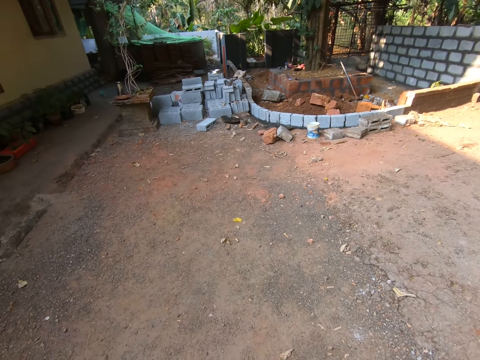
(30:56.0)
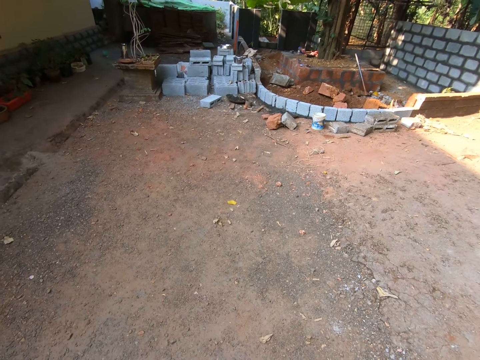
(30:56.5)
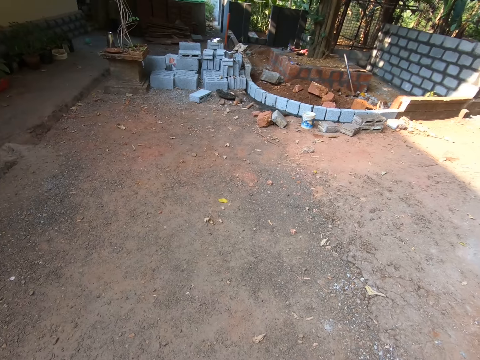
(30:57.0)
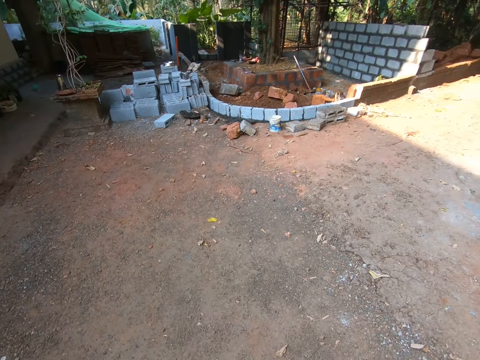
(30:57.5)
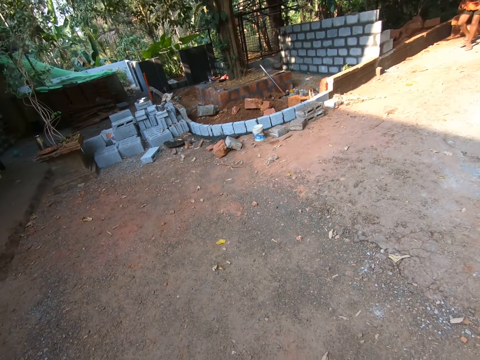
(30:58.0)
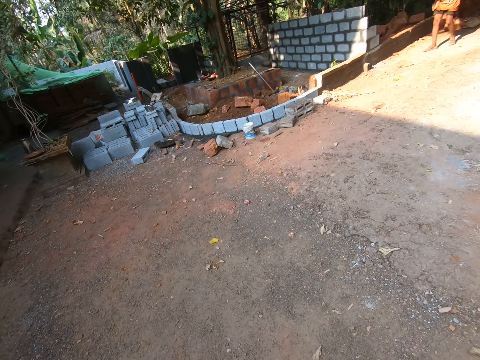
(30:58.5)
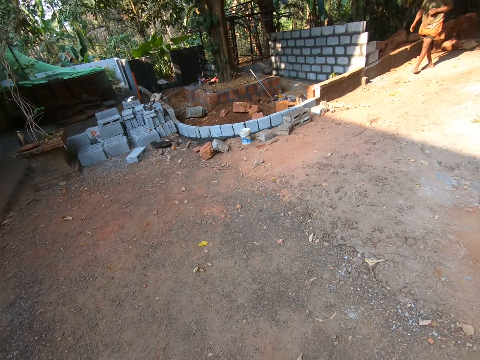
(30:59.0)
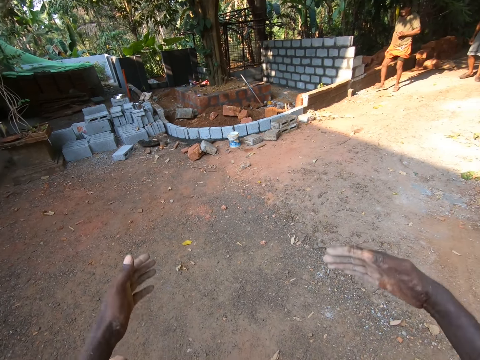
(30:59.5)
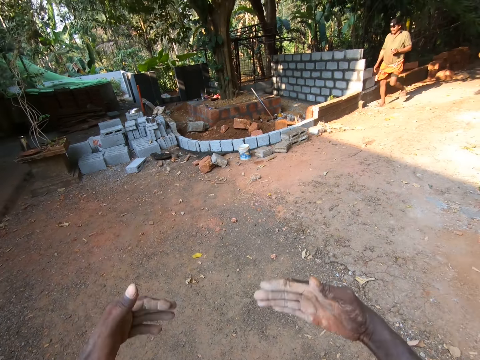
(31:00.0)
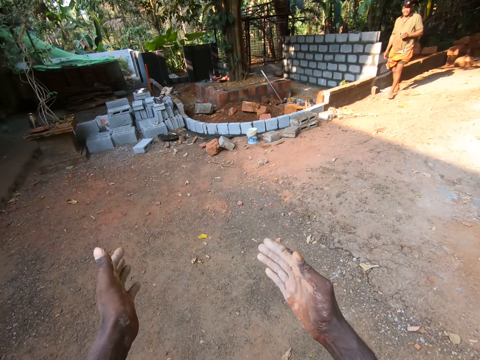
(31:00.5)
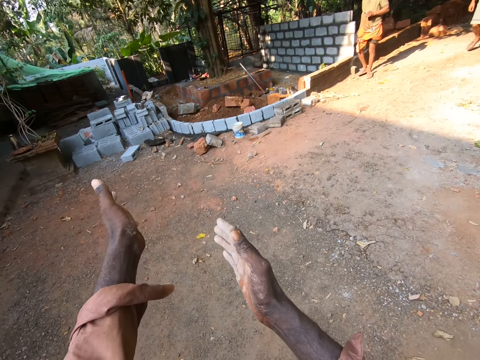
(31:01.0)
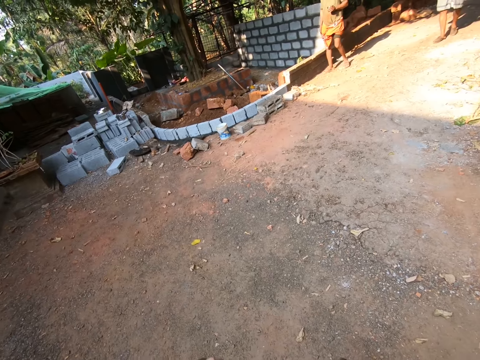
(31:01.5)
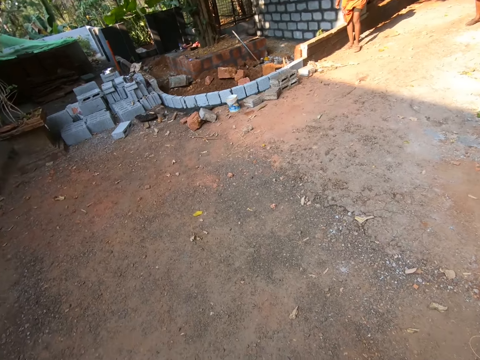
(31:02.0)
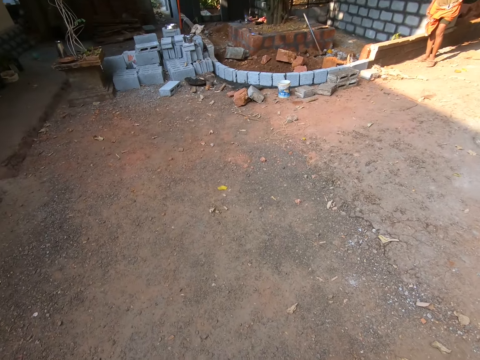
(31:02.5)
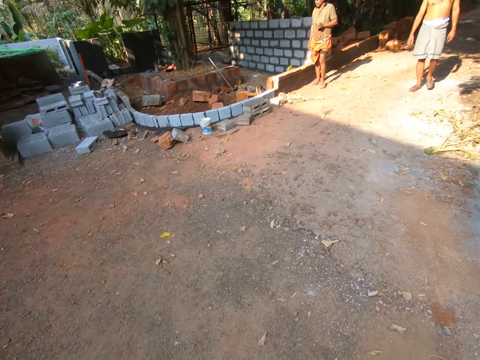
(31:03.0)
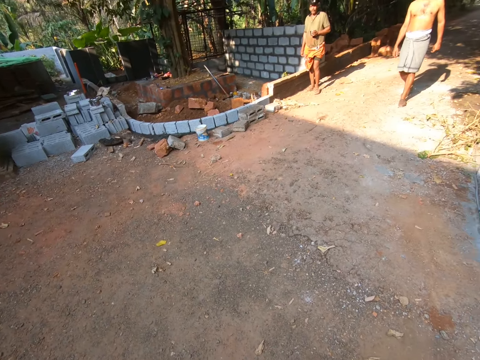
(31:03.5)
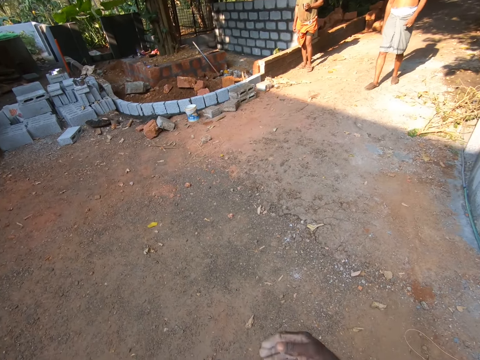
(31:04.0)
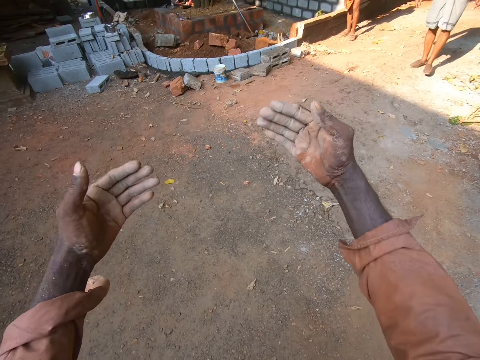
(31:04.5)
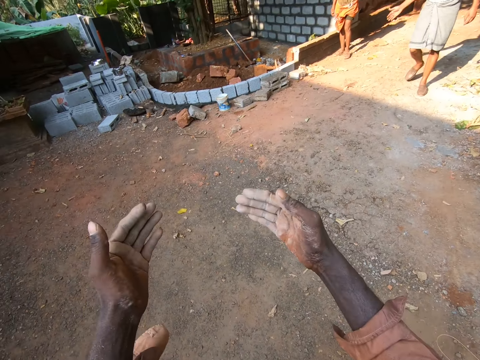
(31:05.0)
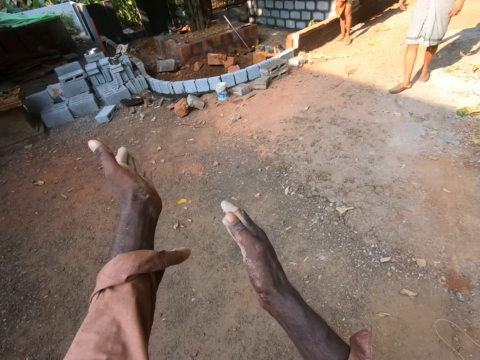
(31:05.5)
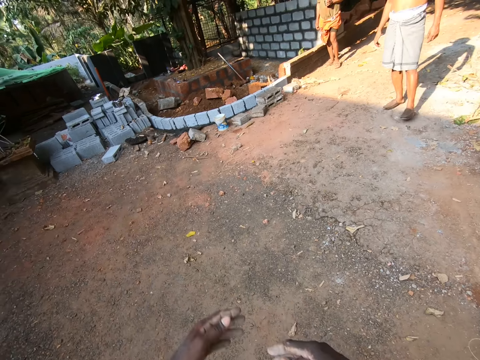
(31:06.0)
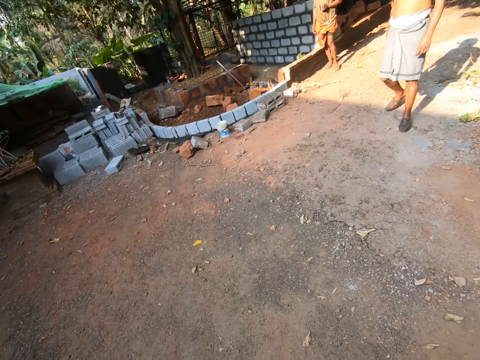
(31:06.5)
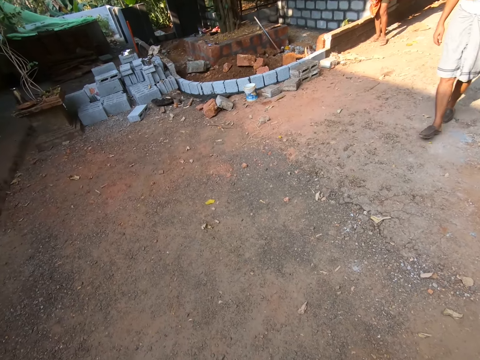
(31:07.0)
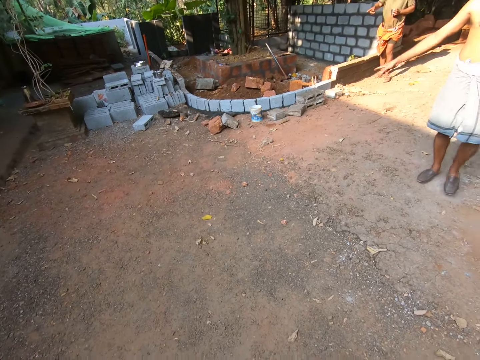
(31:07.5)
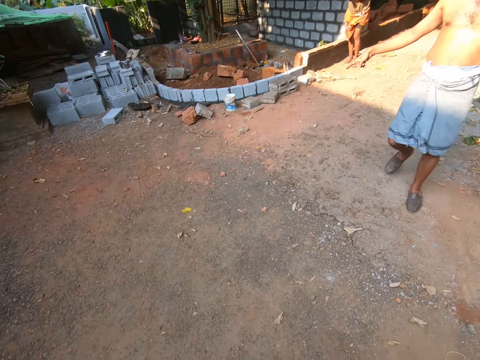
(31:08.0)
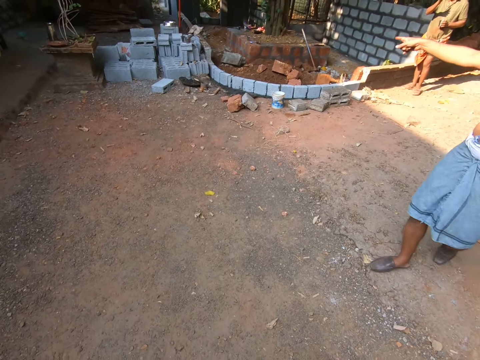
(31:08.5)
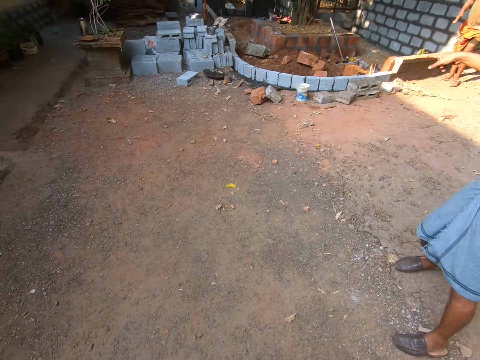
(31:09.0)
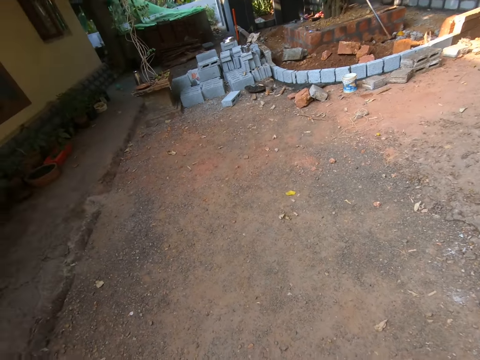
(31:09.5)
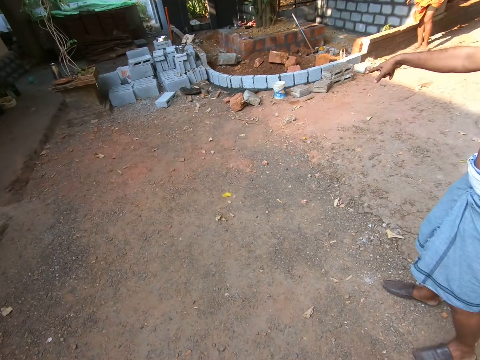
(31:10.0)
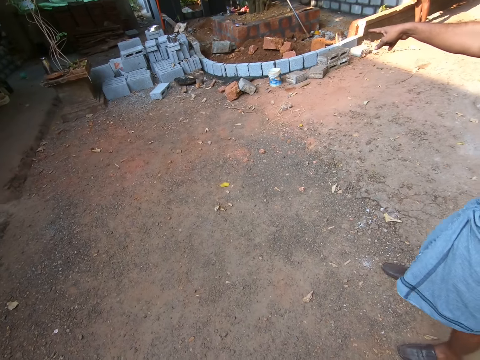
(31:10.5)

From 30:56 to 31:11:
The camera wearer converses with a man and another man. He moves his hands. A person walks to another person. A third person walks to the second person. Another person points at the concrete.

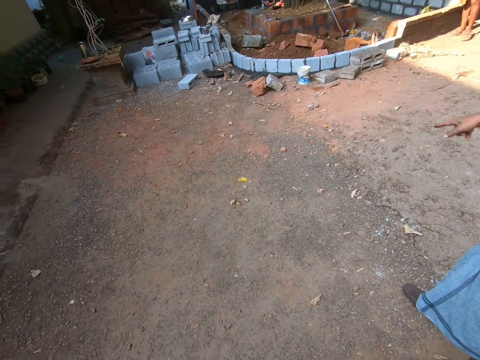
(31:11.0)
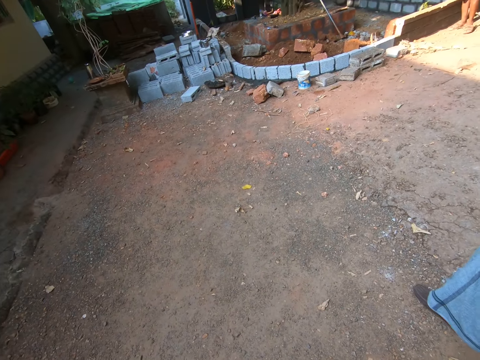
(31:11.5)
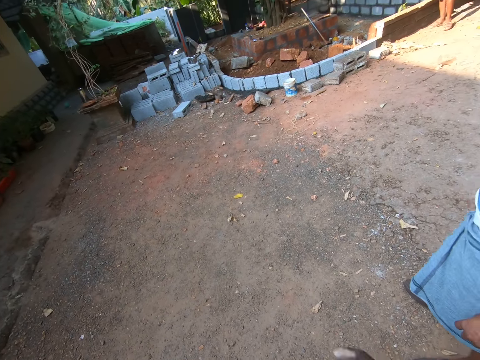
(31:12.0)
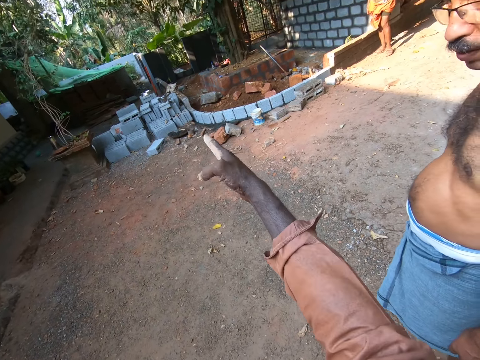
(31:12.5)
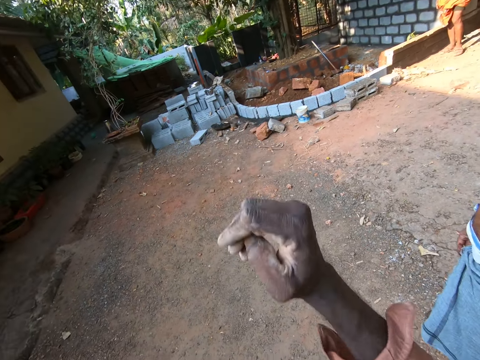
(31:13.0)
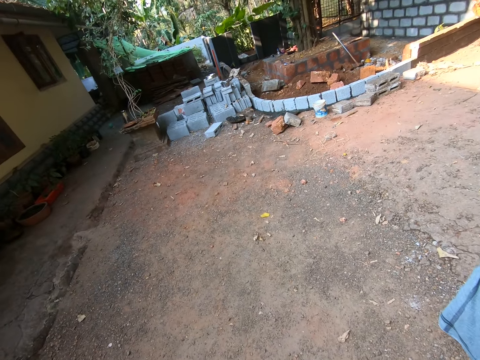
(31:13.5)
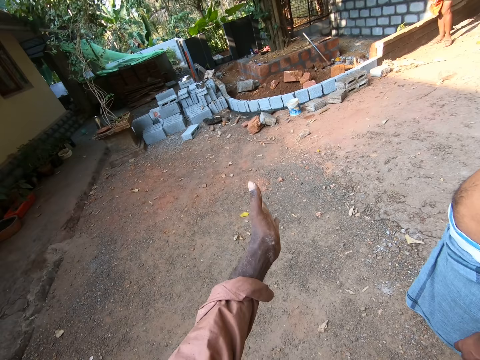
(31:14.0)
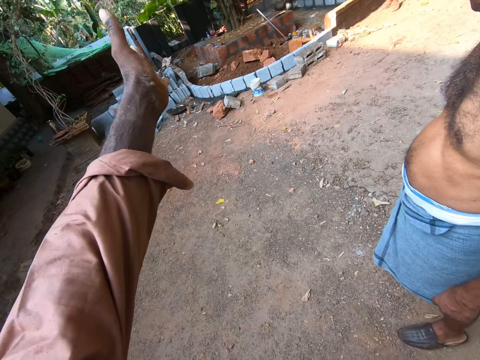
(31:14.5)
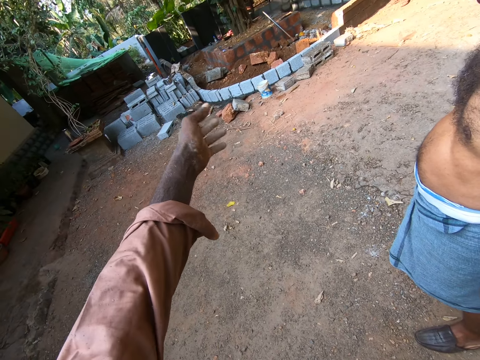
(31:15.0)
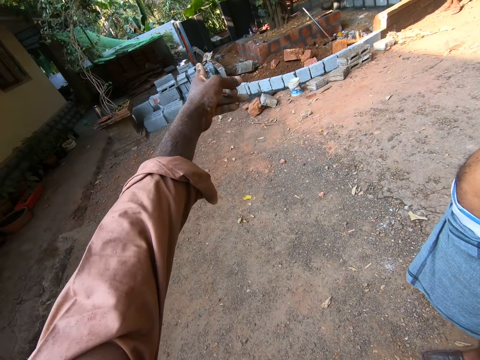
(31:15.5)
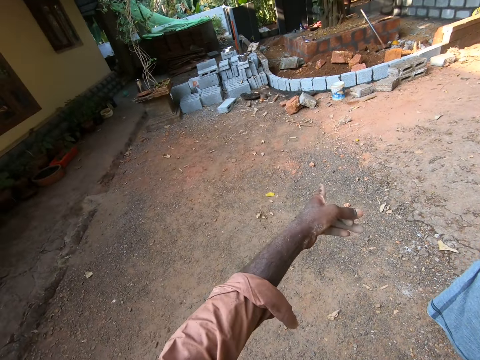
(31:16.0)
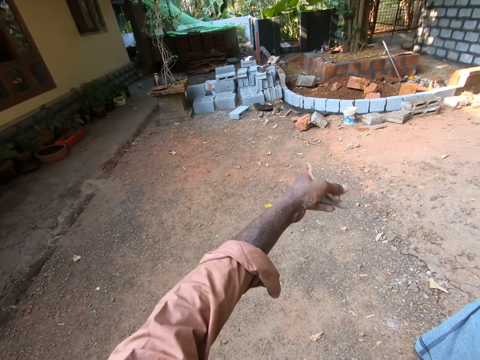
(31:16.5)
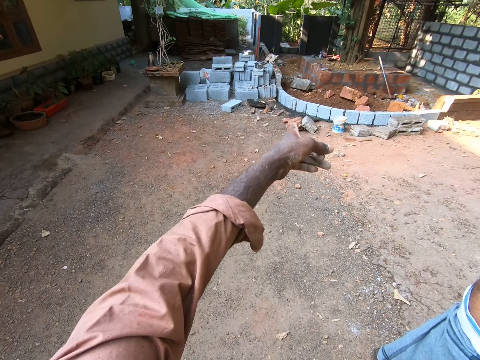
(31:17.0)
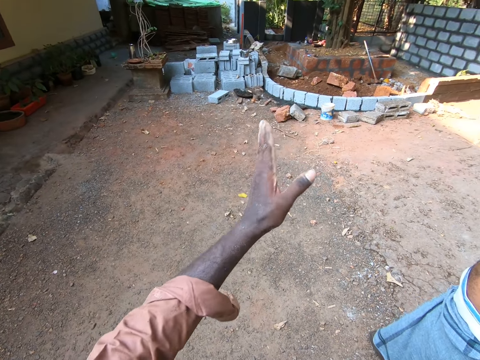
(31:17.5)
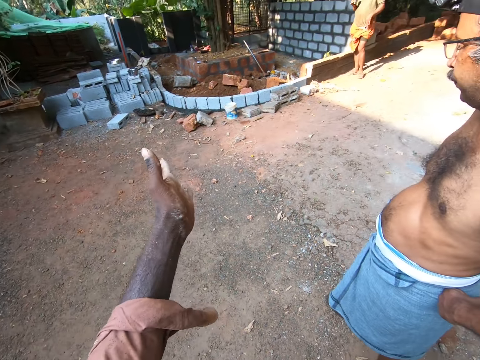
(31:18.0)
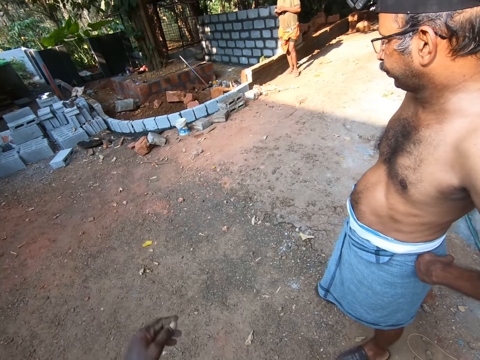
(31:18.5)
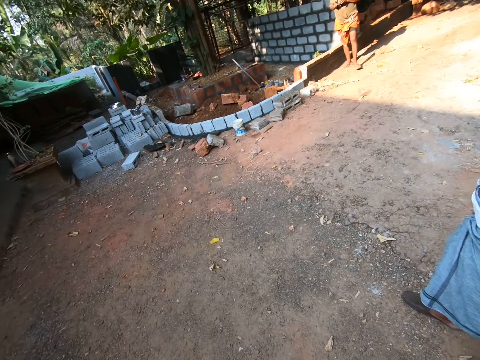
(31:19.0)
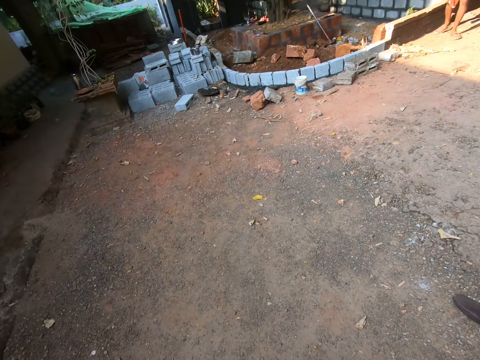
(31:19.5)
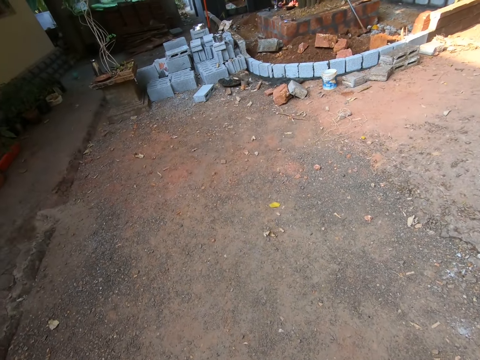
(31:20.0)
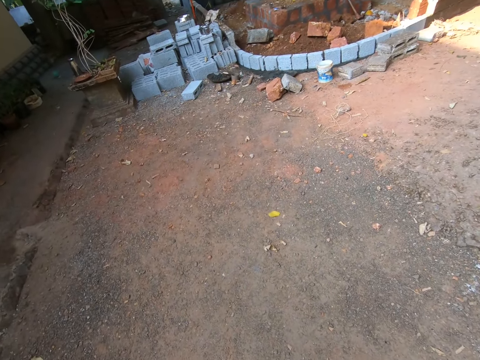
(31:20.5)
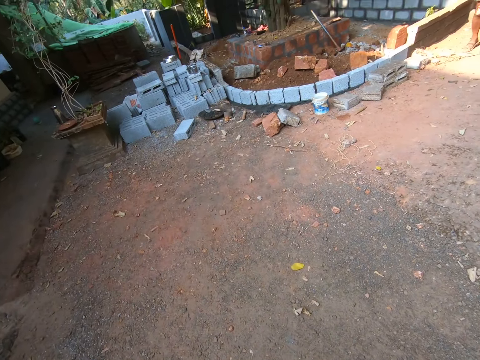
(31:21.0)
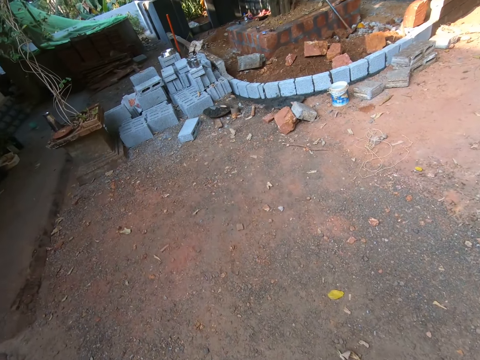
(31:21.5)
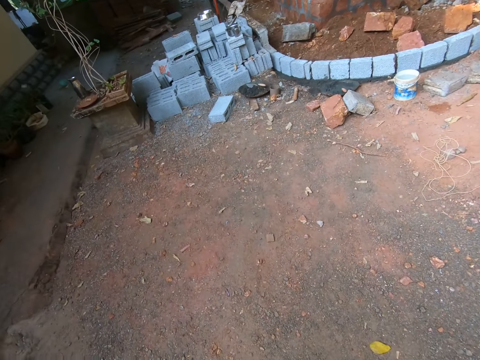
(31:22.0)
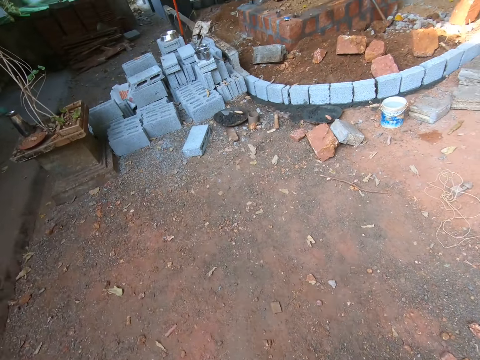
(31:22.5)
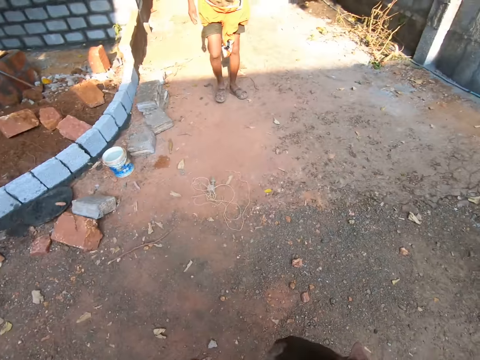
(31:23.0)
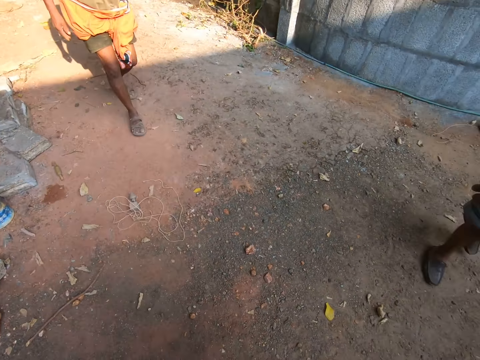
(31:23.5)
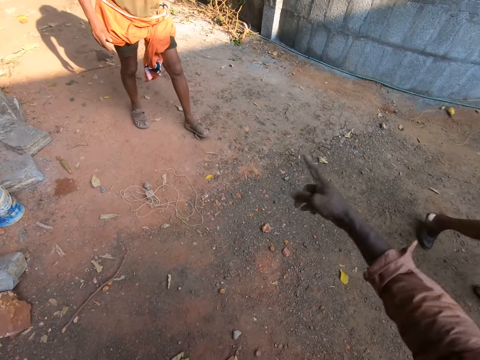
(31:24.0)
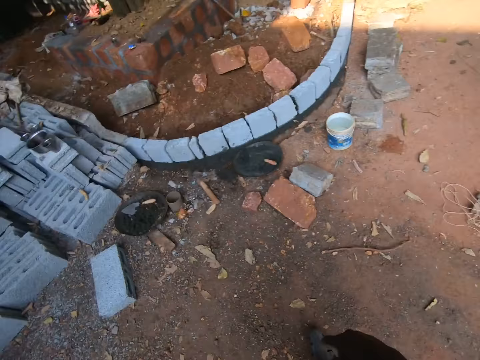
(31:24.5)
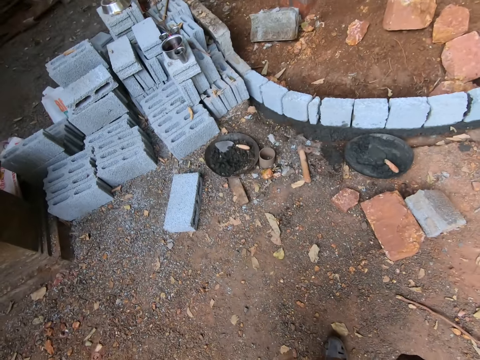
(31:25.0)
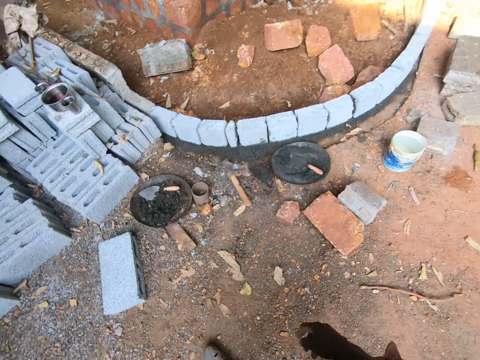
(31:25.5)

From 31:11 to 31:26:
The camera wearer points at the concrete. He walks towards the construction site. He converses with a man. He moves his hands down.
